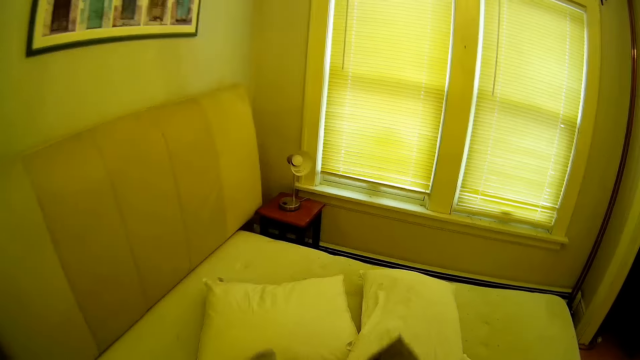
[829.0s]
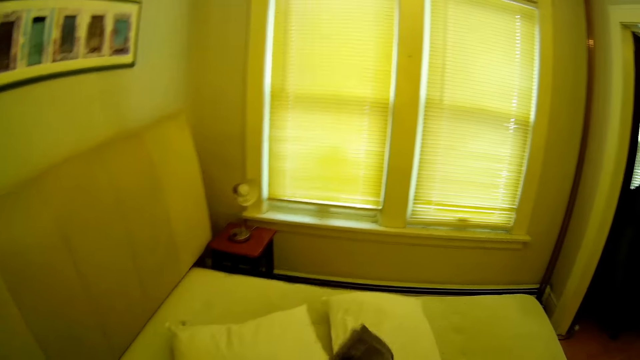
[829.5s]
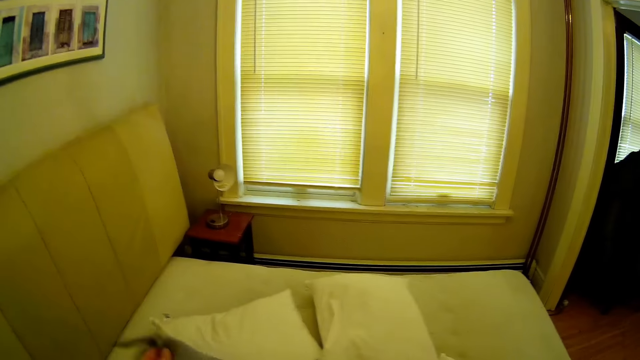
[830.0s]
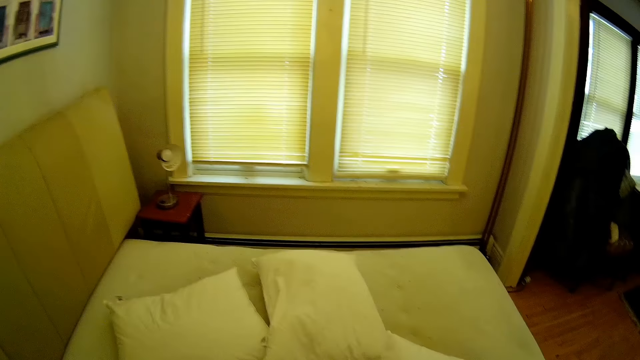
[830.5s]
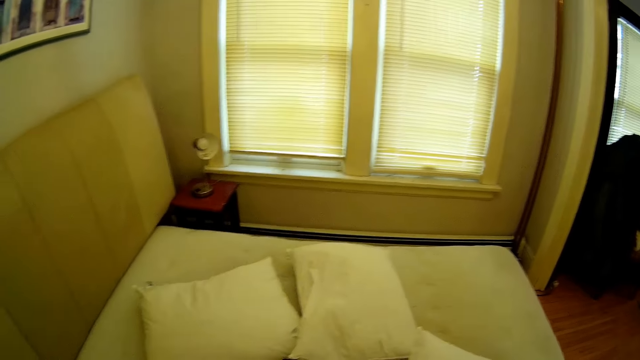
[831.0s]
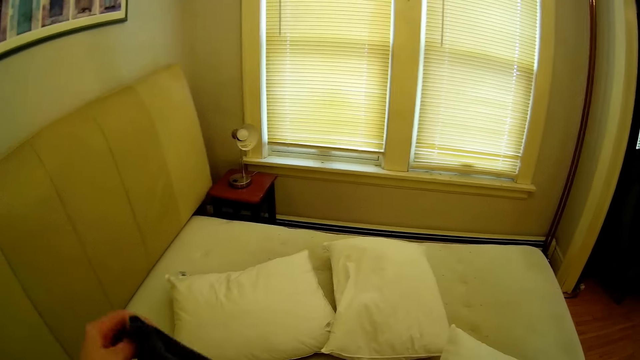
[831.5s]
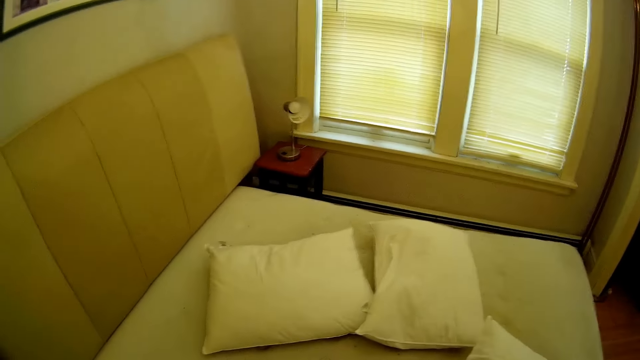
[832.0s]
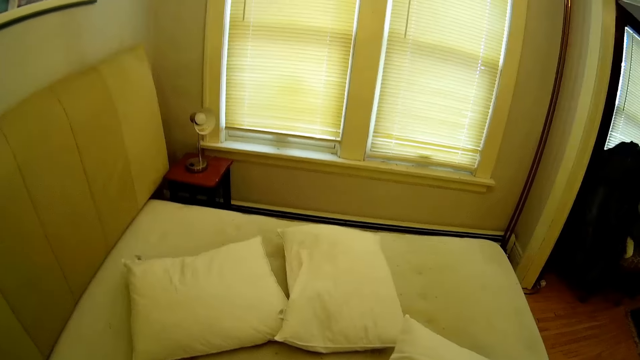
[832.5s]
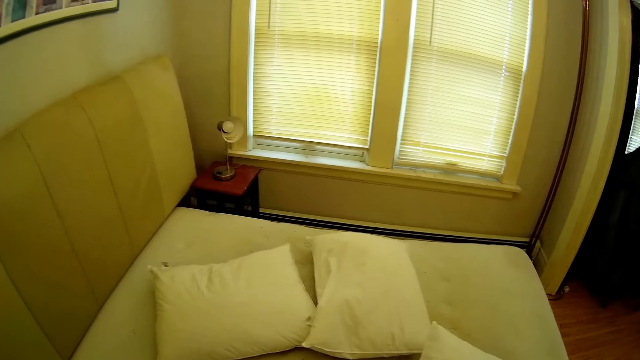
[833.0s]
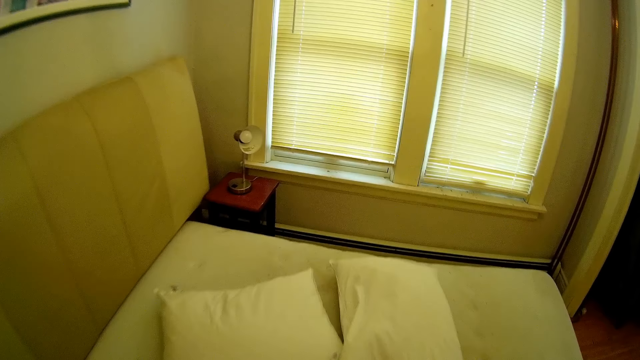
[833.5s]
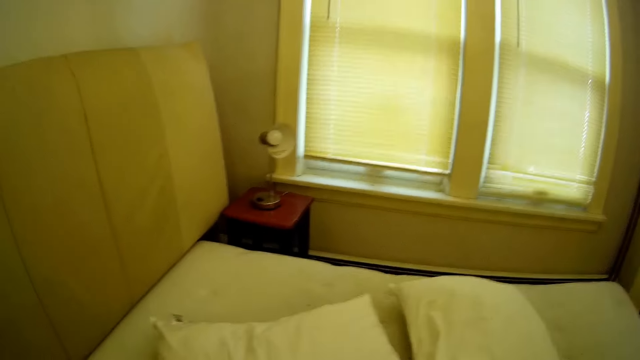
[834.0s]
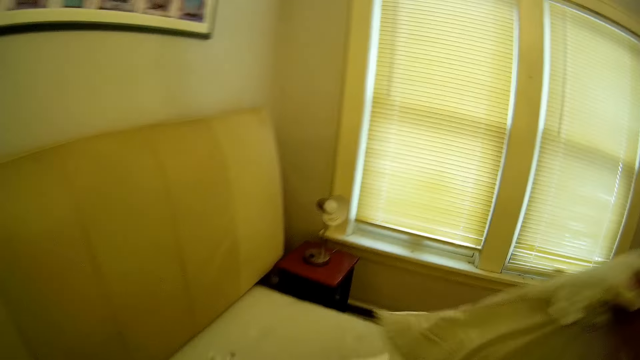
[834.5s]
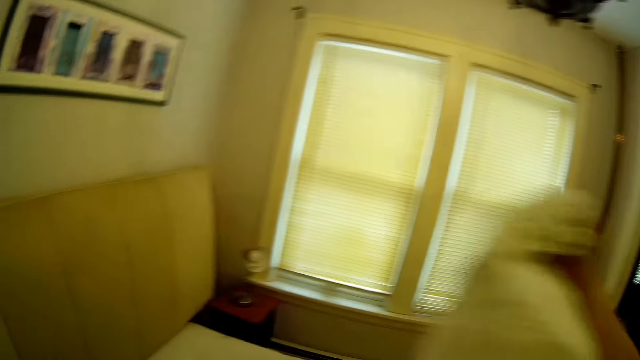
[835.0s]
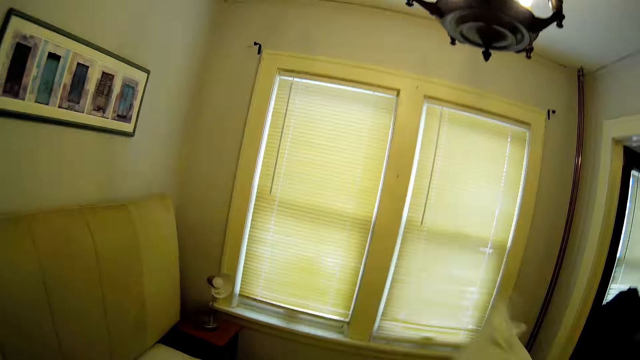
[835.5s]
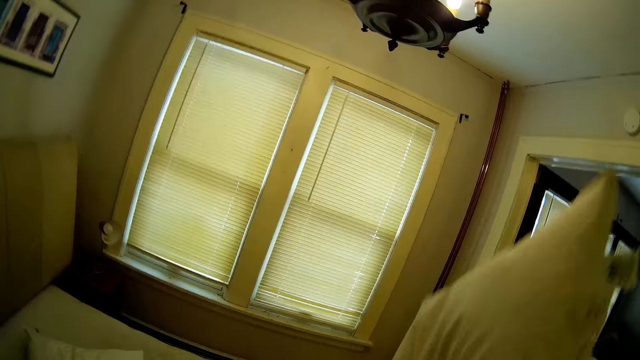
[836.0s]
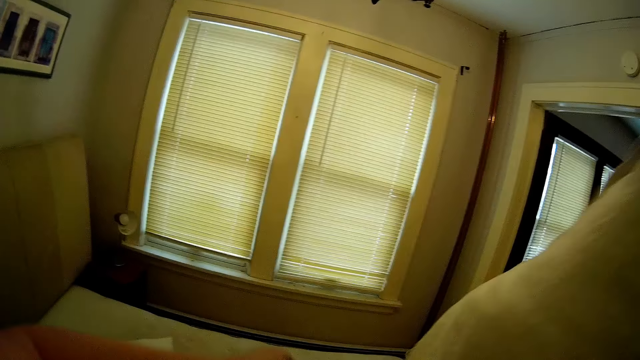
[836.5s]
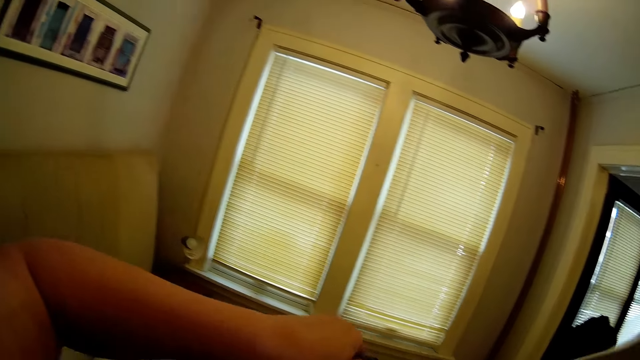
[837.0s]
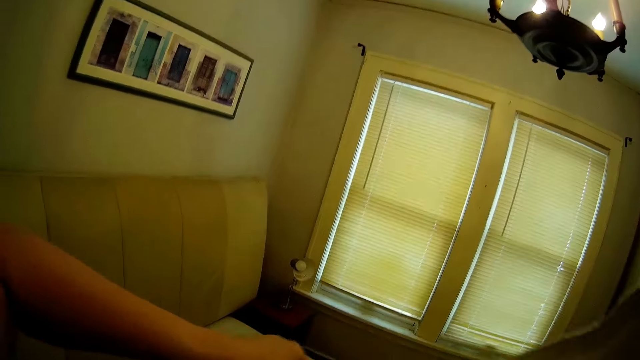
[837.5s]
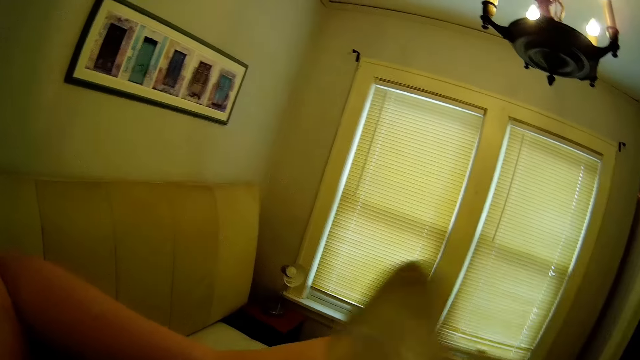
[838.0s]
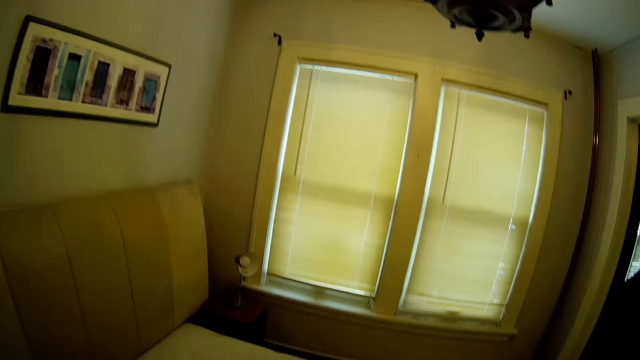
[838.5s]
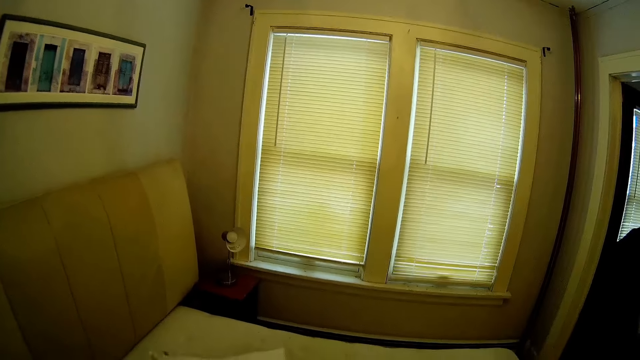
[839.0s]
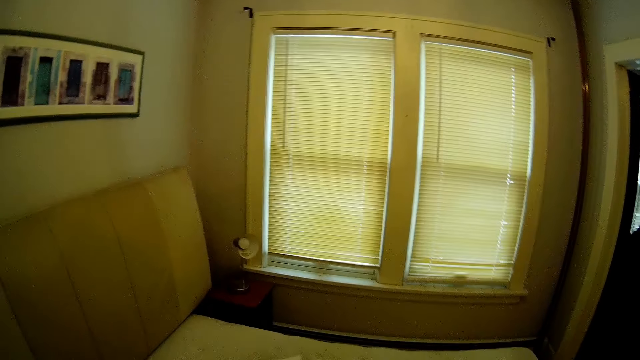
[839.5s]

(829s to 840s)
The camera wearer makes the pillow covers. They walk into a bedroom, arrange pillow cases in the hands, and put the pillow in the cover. They take a pillow.

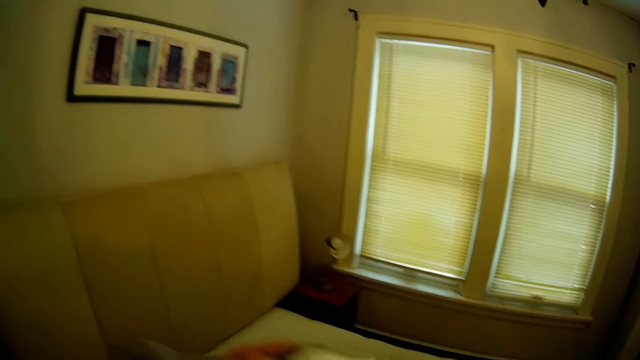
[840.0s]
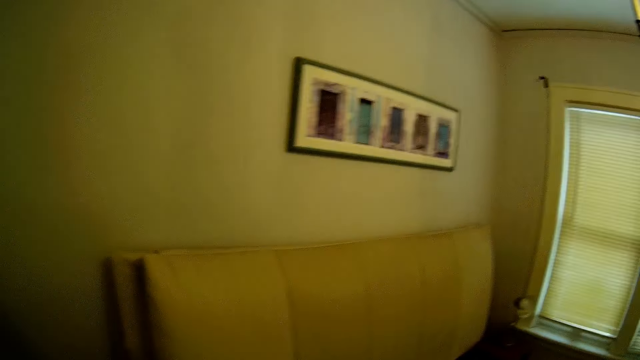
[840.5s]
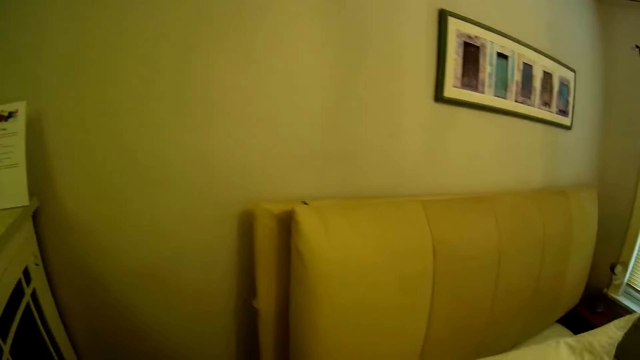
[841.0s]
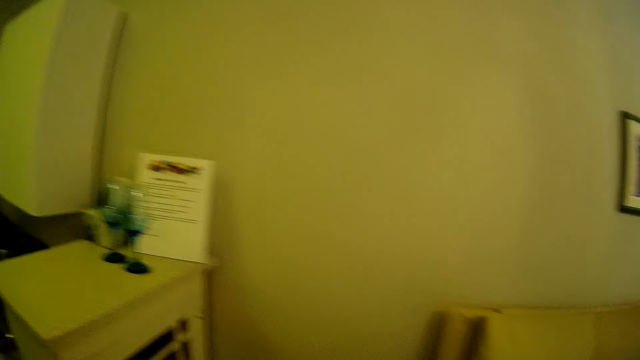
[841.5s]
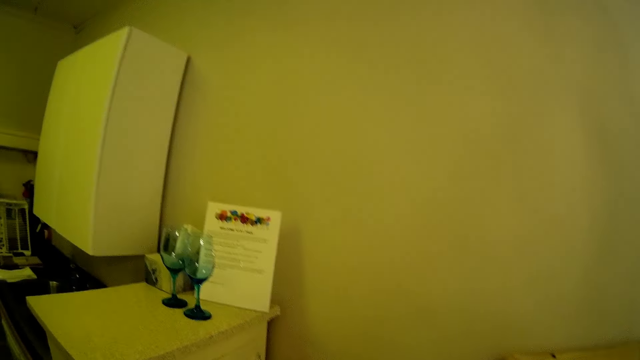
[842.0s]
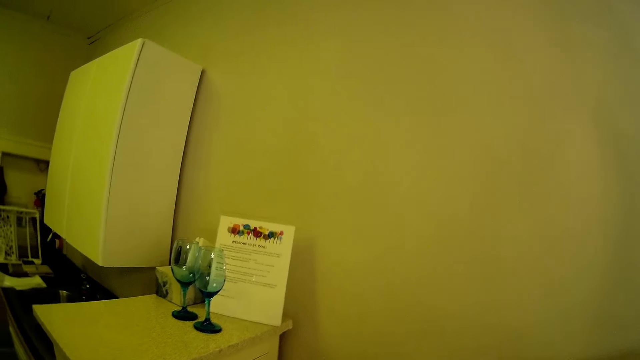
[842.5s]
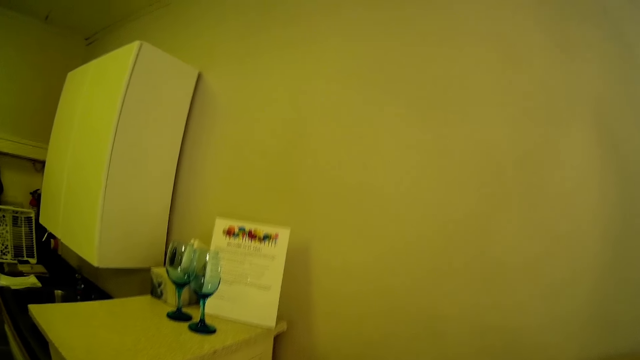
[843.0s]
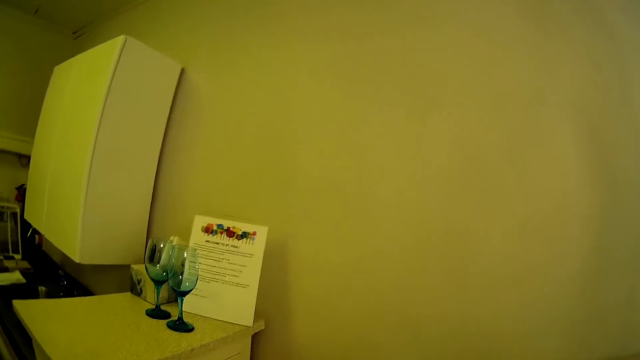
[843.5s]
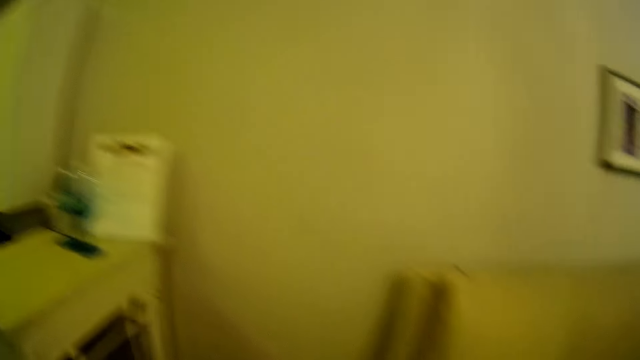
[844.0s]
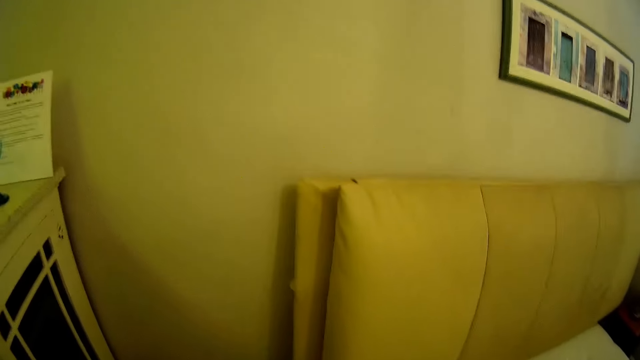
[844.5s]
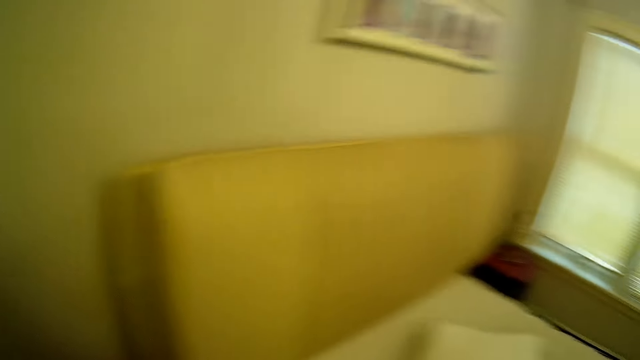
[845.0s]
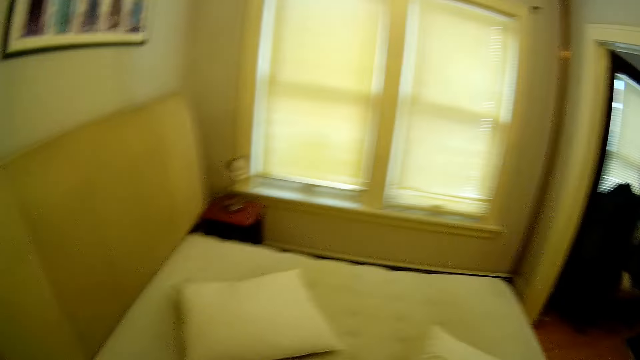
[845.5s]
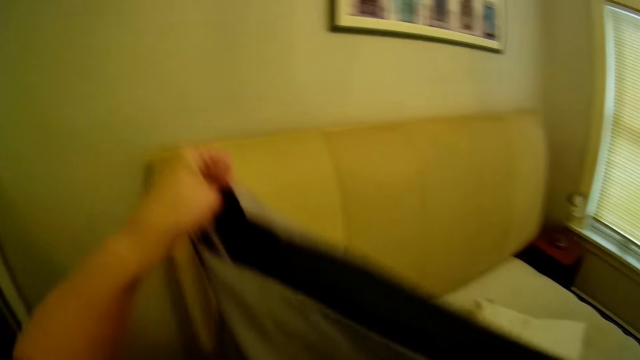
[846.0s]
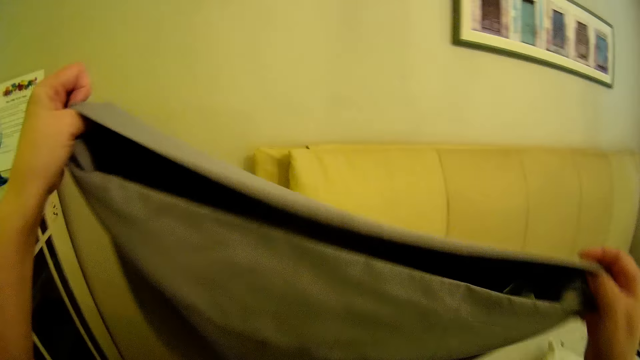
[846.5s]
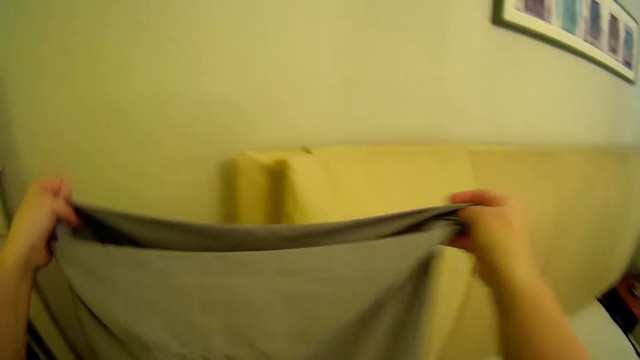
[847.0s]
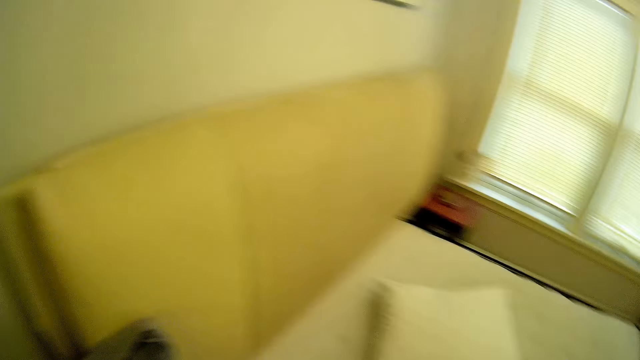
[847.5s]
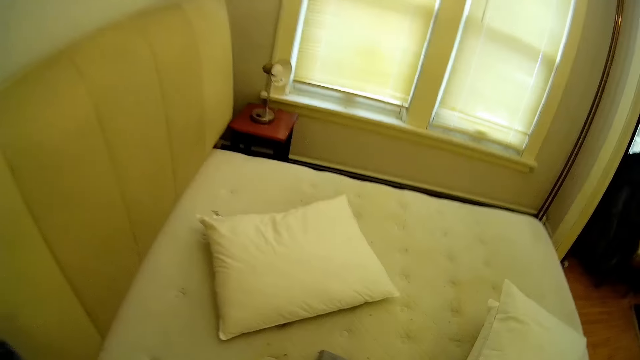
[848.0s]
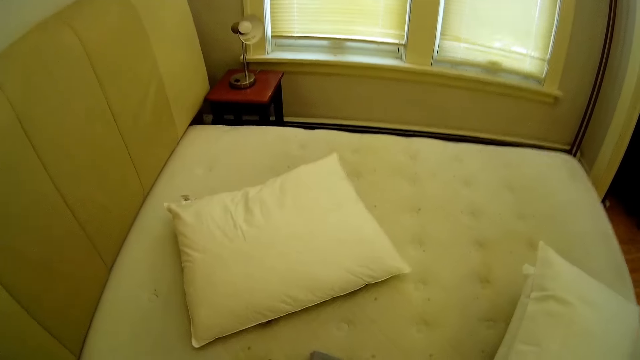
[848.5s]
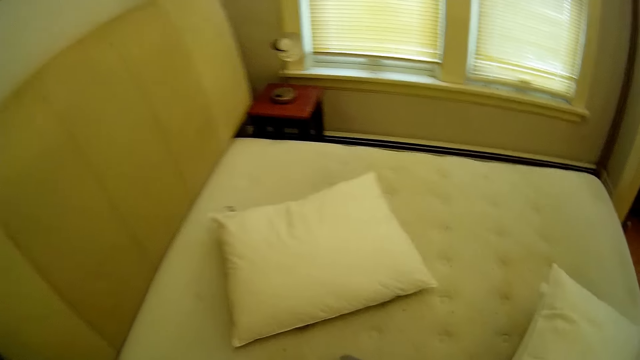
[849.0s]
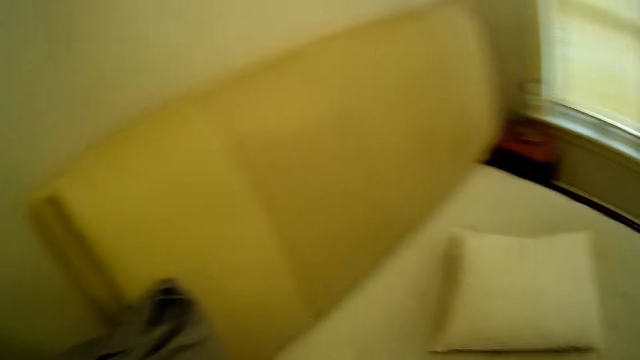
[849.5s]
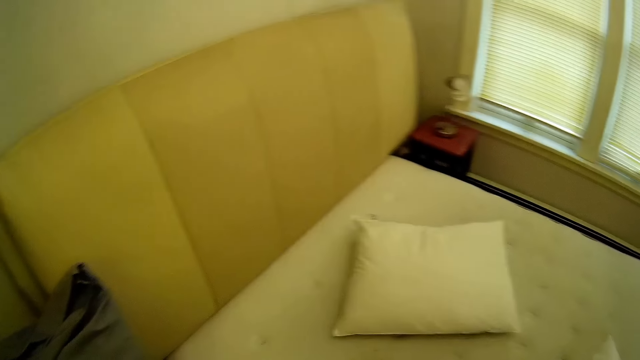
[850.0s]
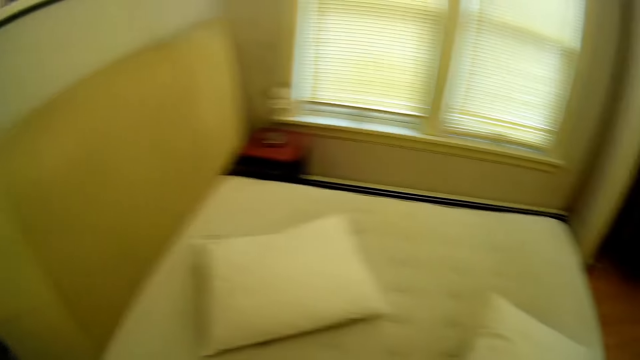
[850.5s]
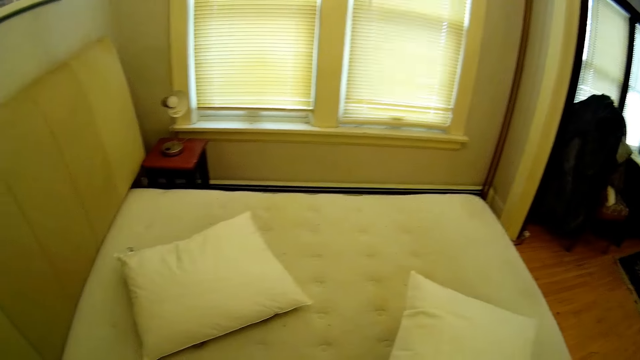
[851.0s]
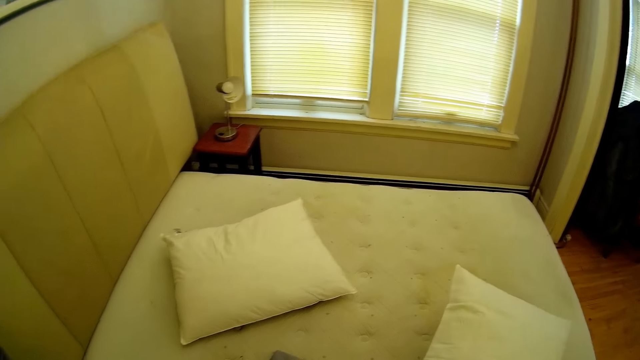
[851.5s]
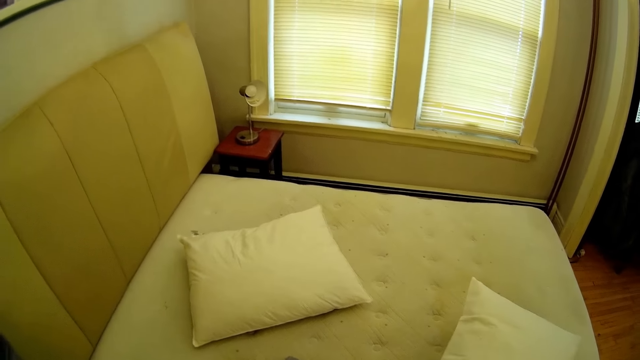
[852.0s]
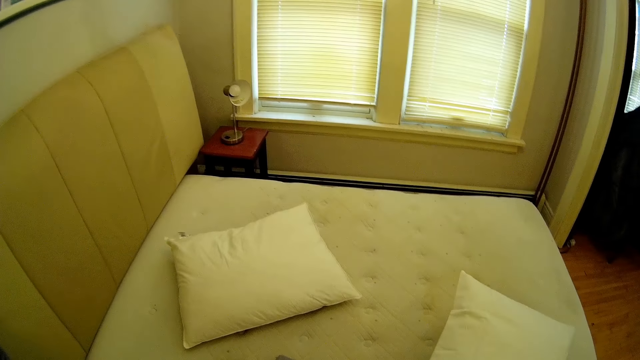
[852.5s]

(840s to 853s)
The camera wearer looks around the house. They put the pillow in the case. They make the pillow covers. They open the pillow case and drop the pillow case down.
